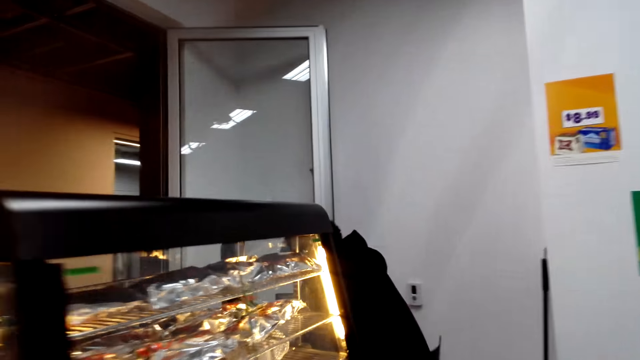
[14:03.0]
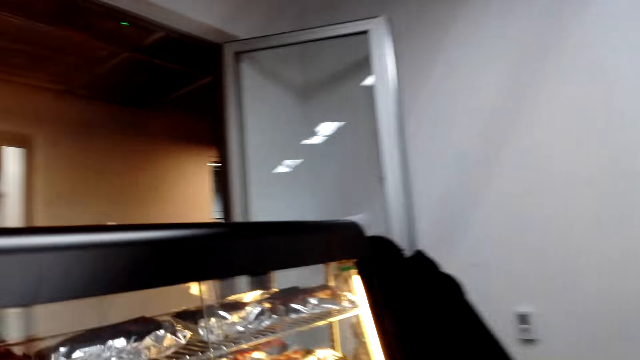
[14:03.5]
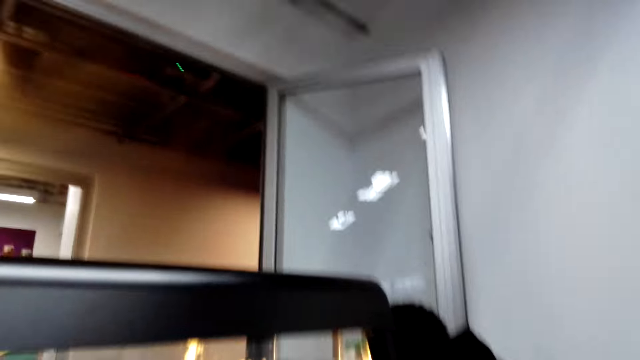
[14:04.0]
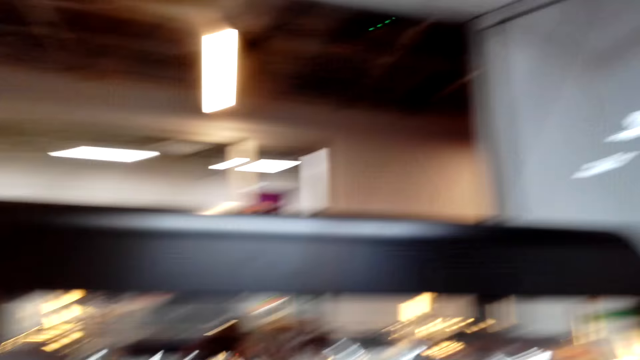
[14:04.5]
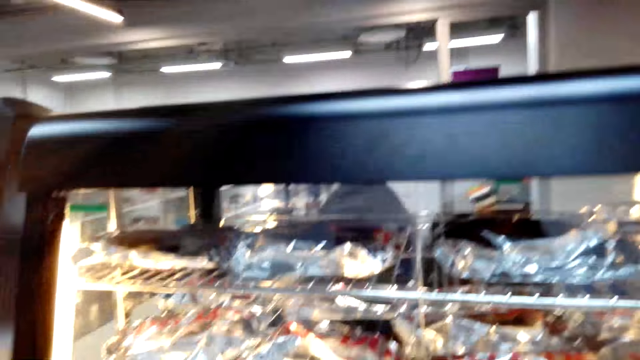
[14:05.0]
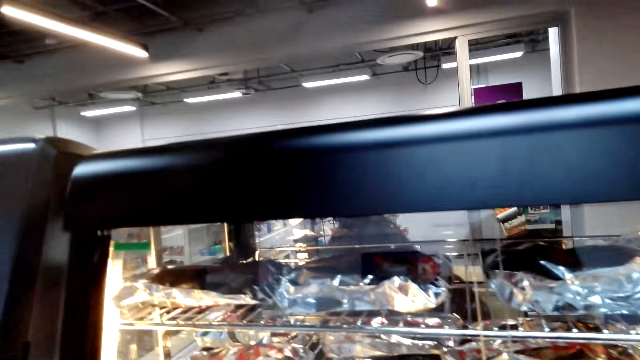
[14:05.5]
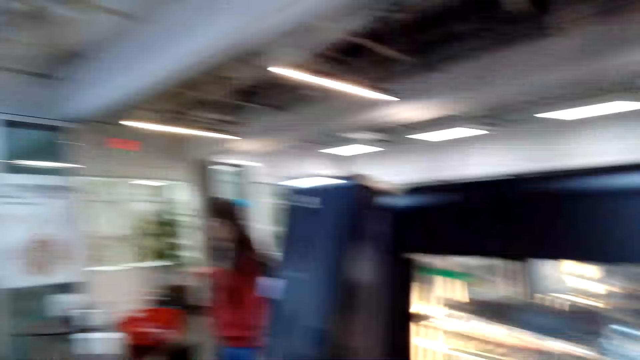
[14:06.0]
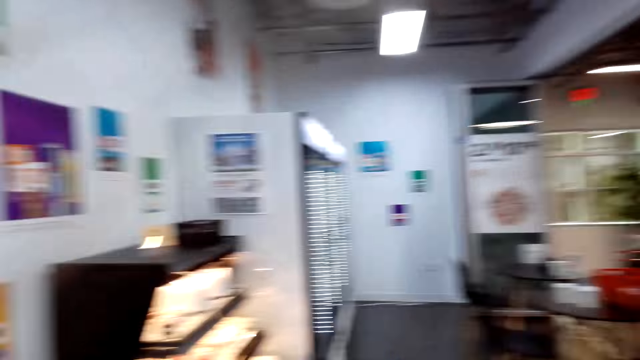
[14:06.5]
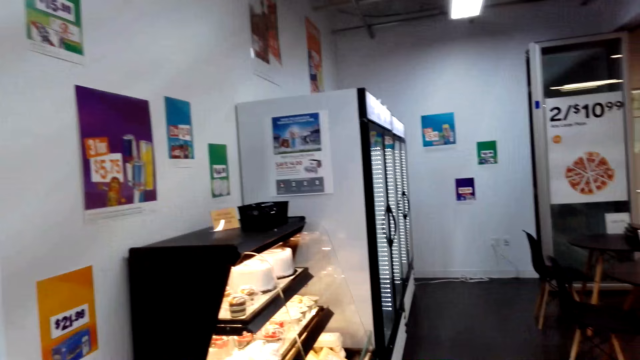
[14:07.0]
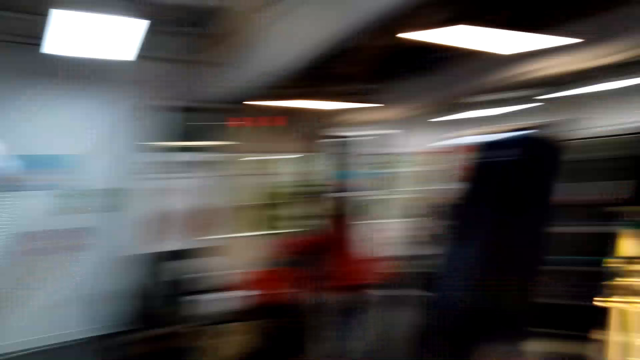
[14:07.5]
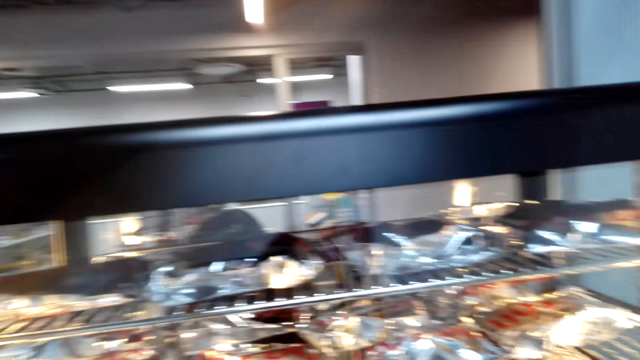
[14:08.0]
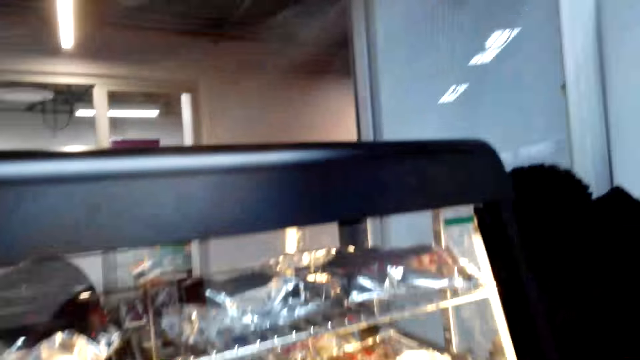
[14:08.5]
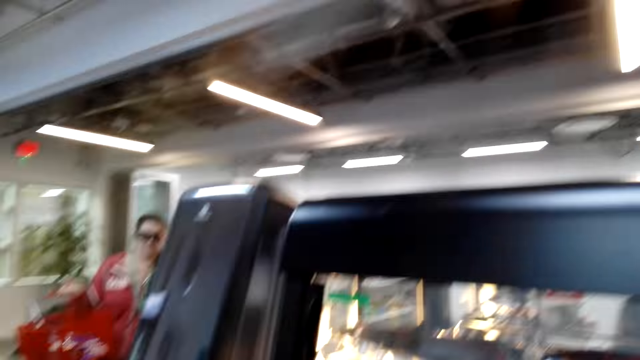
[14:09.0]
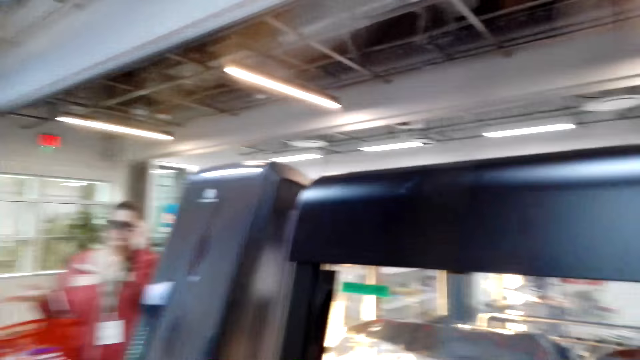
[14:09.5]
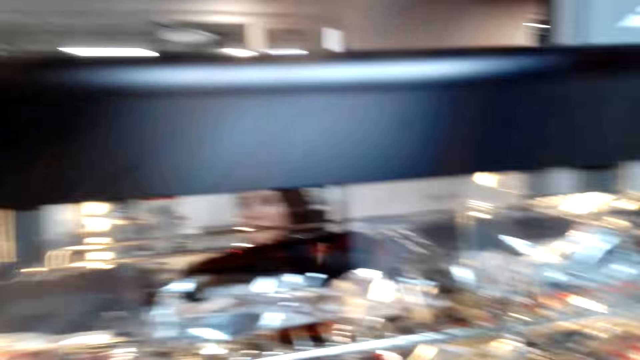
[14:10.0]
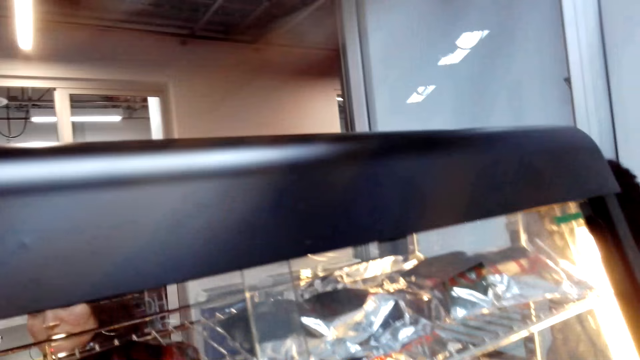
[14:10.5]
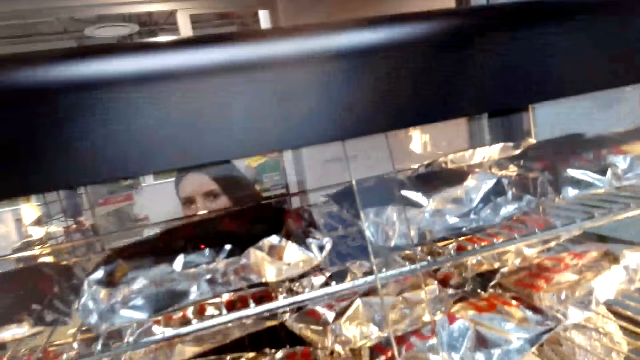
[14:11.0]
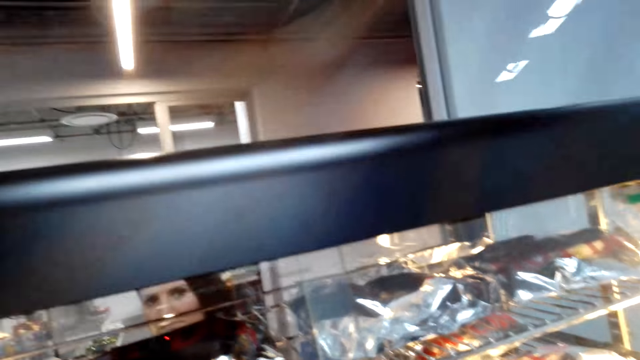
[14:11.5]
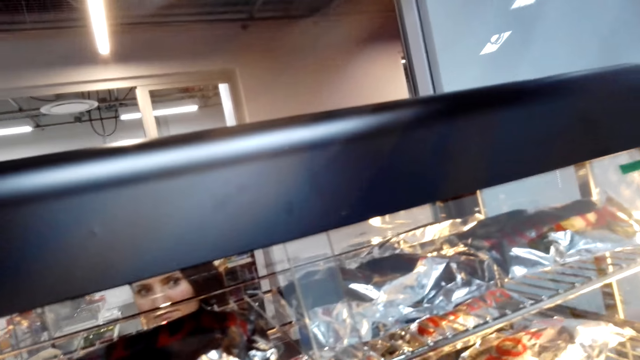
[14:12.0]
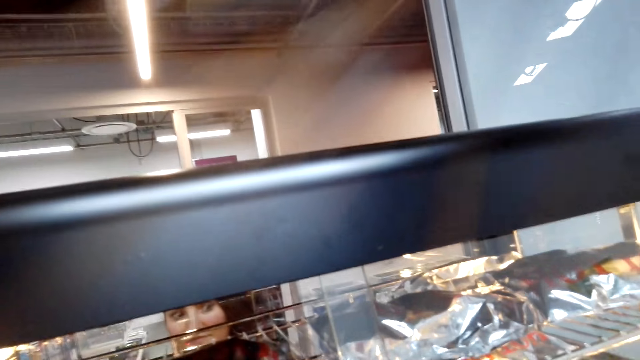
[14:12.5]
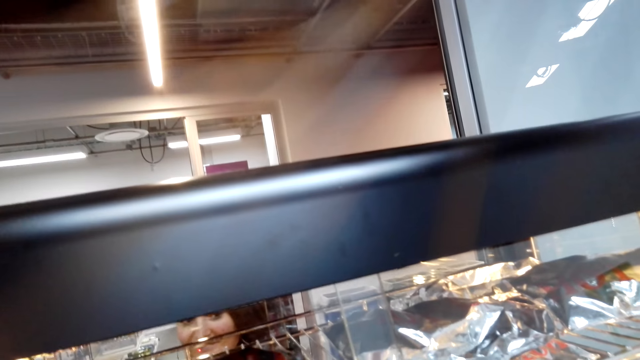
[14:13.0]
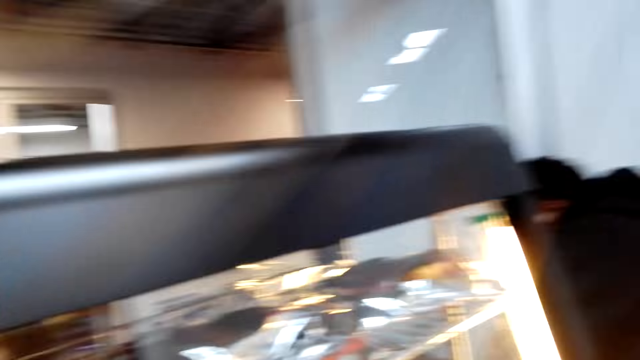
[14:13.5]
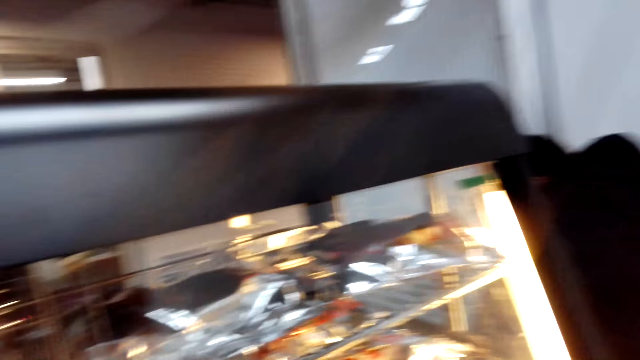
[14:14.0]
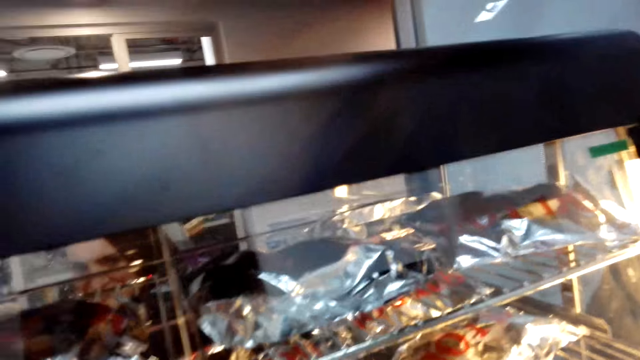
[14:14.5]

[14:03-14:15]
The camera wearer stares at the display cabinet. They look around. They stare at the display cabinet. They talk to the woman.

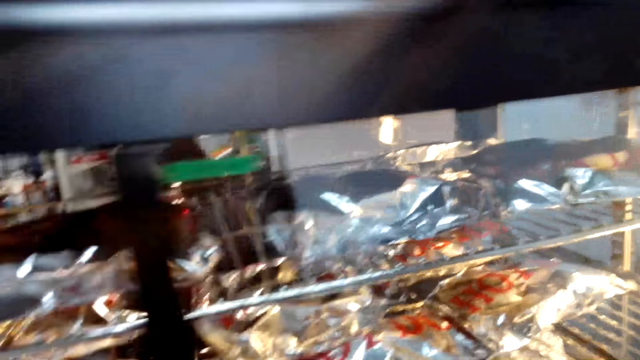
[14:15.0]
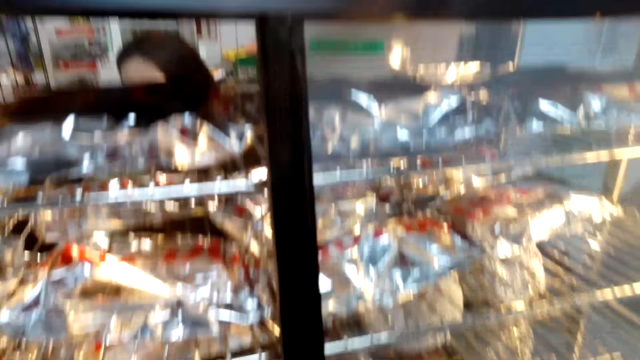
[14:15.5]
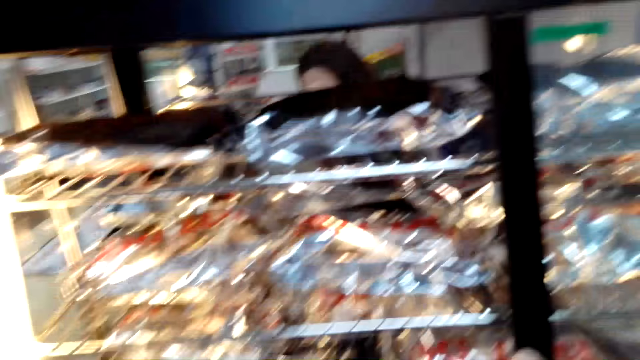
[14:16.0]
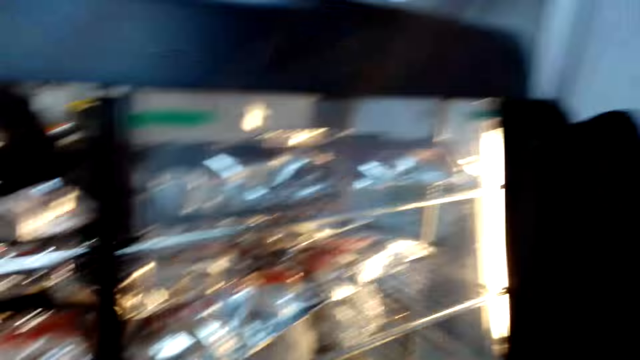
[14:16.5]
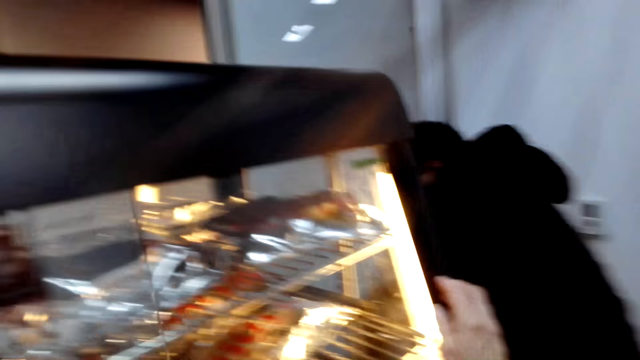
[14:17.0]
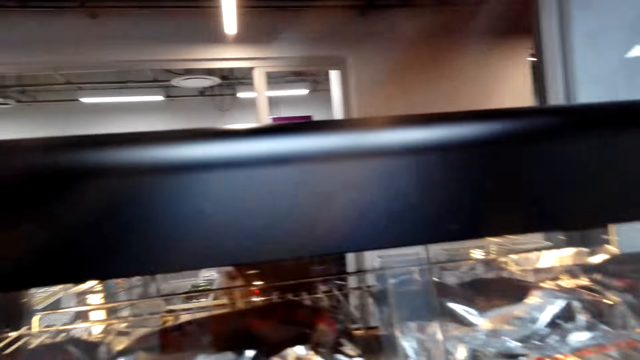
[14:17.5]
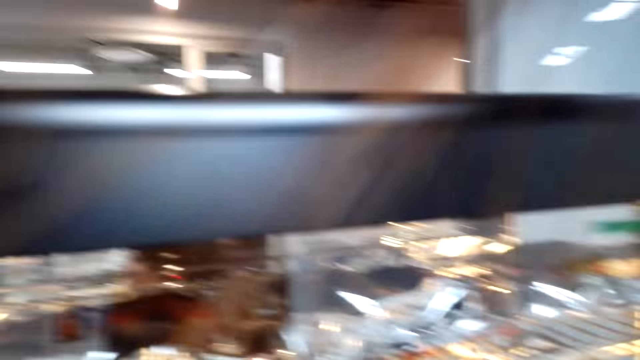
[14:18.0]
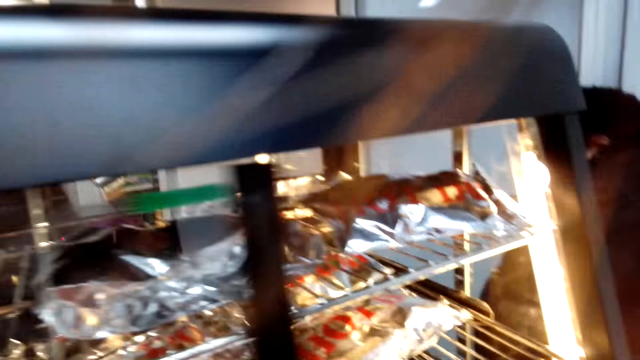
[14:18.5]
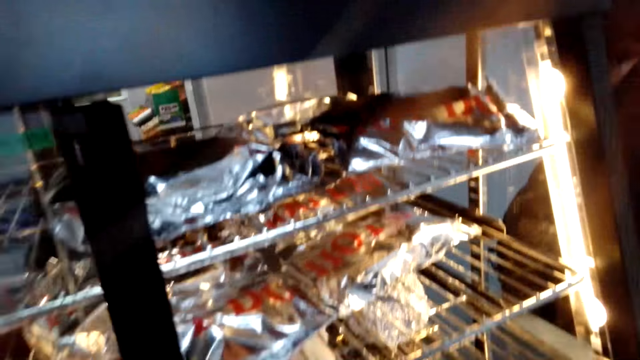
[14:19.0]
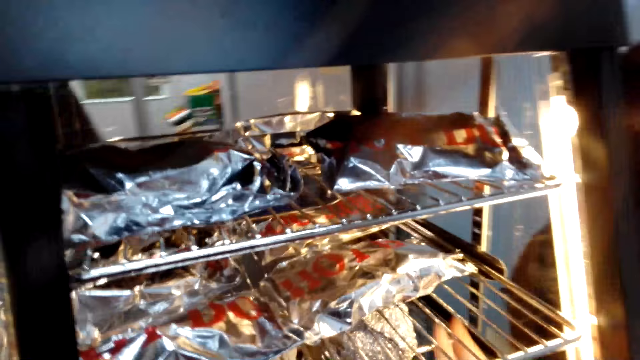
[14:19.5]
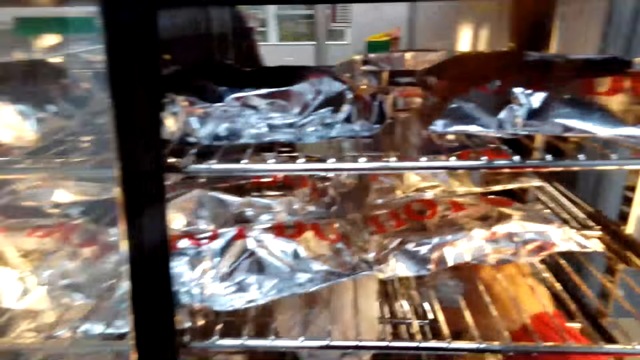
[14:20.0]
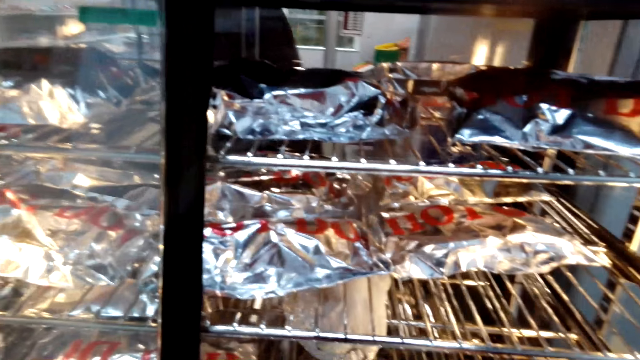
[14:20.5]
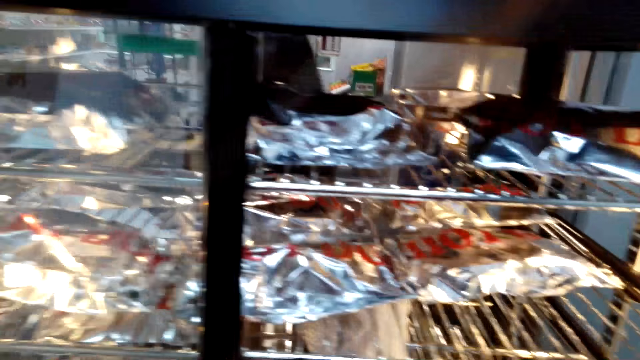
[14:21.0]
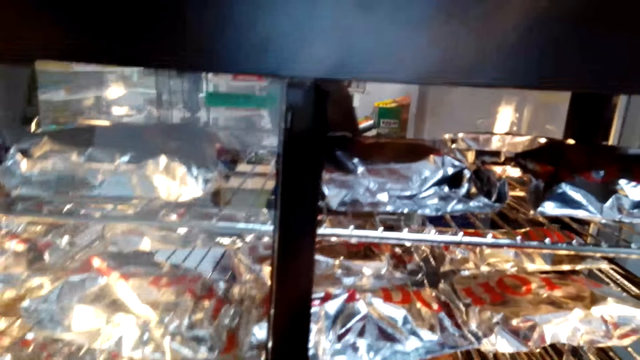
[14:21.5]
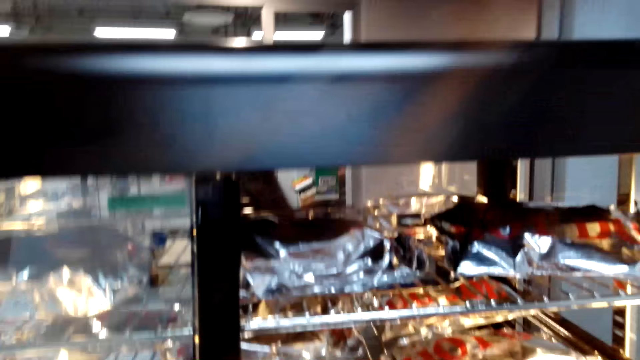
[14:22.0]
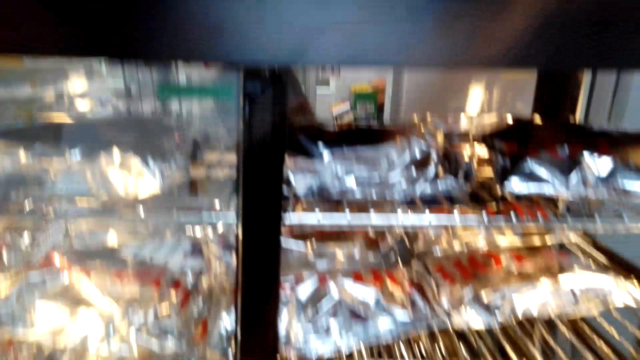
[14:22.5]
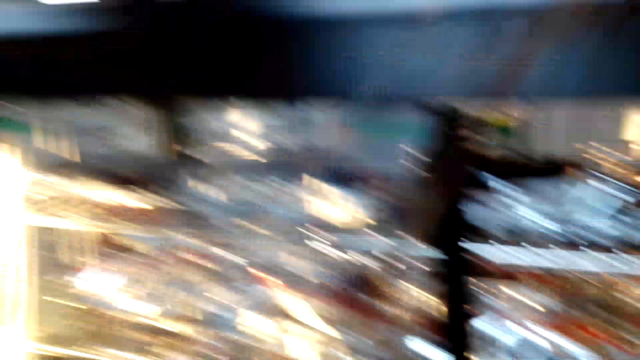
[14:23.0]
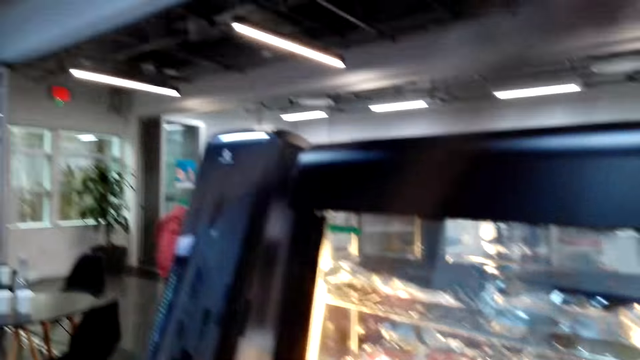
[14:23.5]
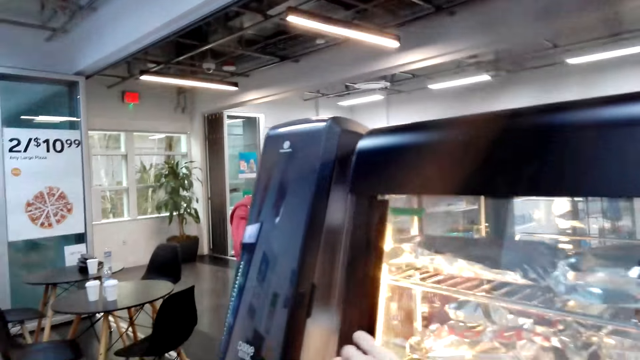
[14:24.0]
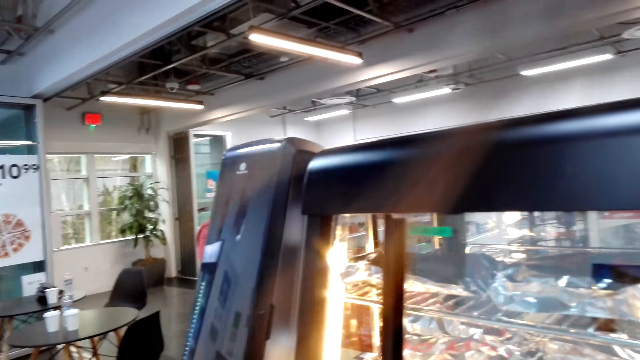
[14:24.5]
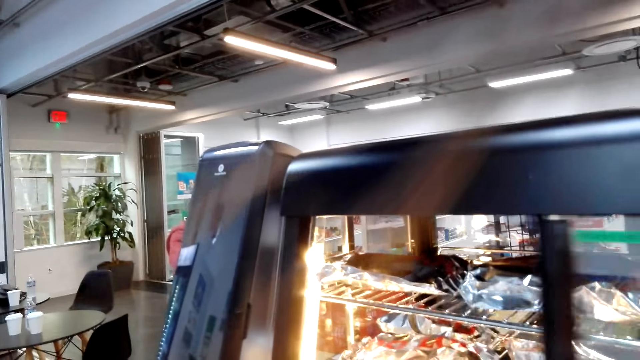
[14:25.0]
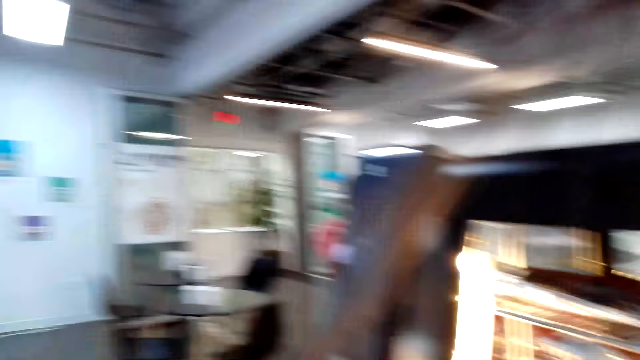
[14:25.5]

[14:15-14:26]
The camera wearer opens the display cabinet's door, a Handi heating holding cabinet commercial display. They pick the packet from the display cabinet. They stare at the display cabinet. They close the display cabinet's door.
